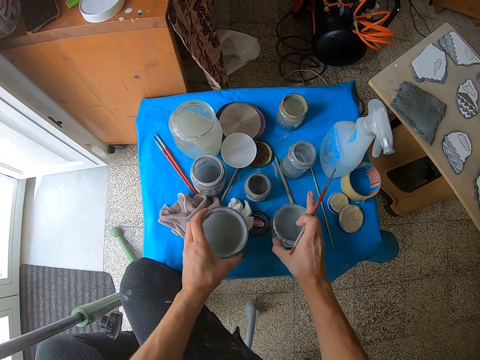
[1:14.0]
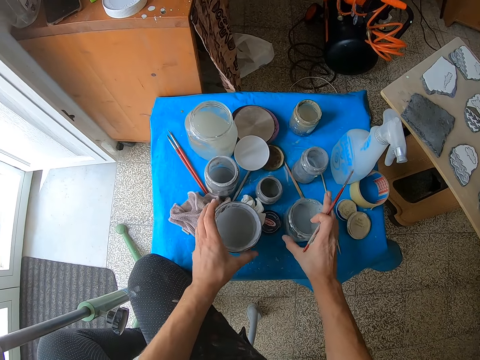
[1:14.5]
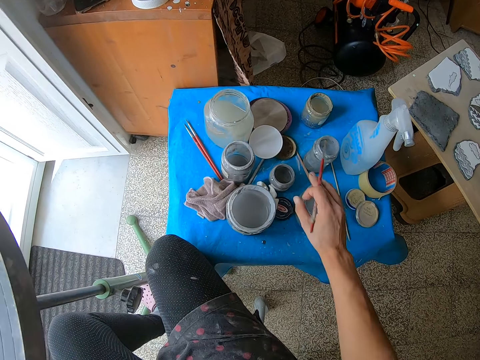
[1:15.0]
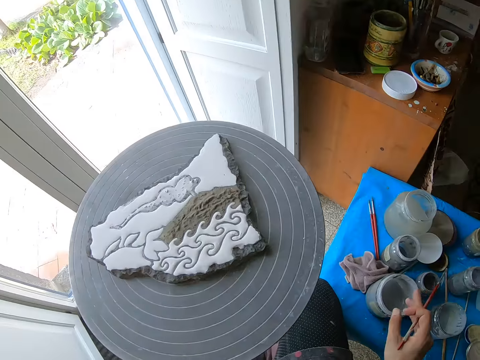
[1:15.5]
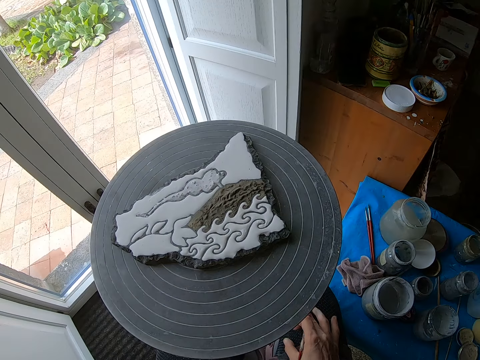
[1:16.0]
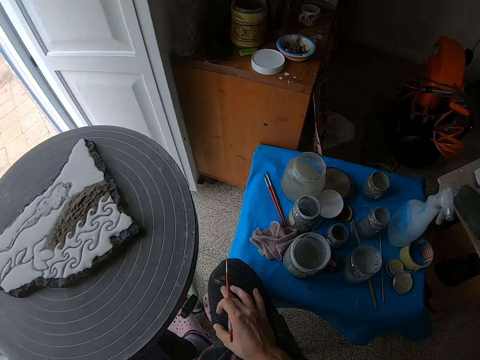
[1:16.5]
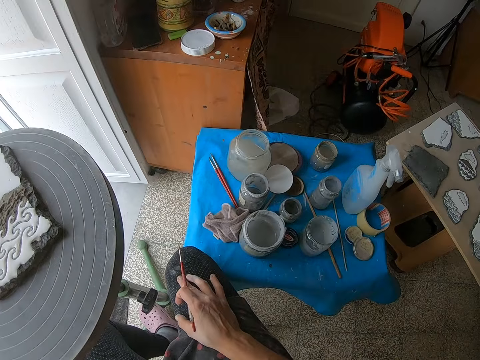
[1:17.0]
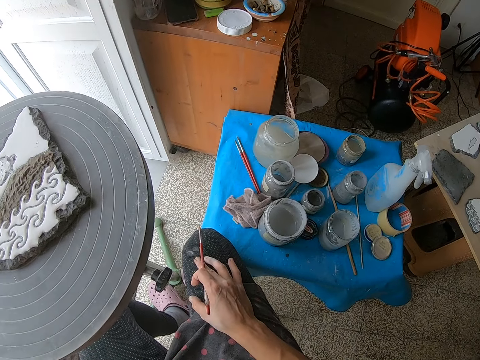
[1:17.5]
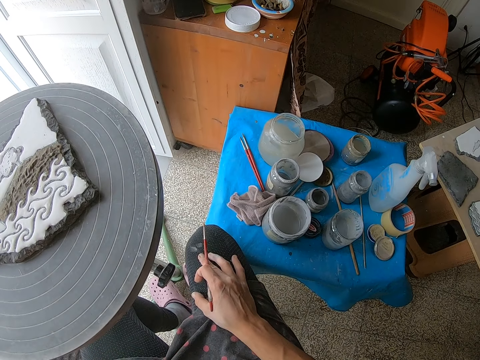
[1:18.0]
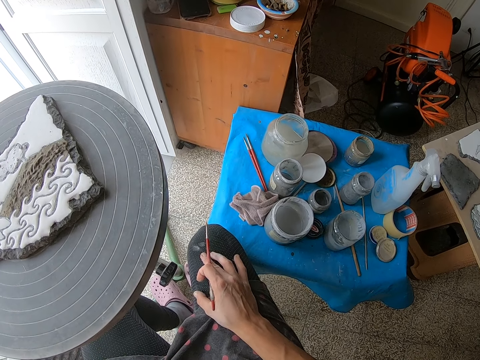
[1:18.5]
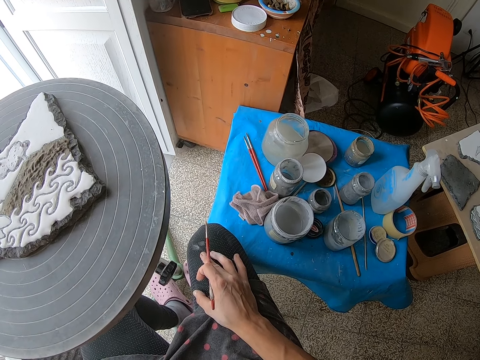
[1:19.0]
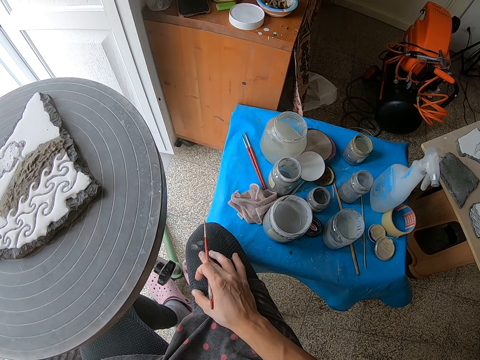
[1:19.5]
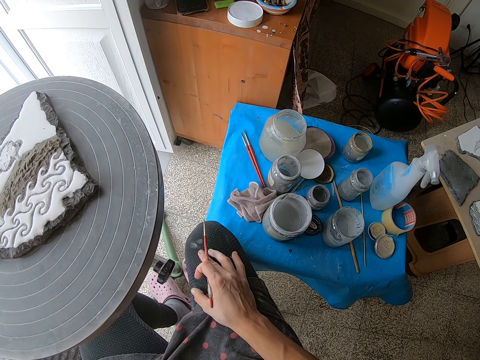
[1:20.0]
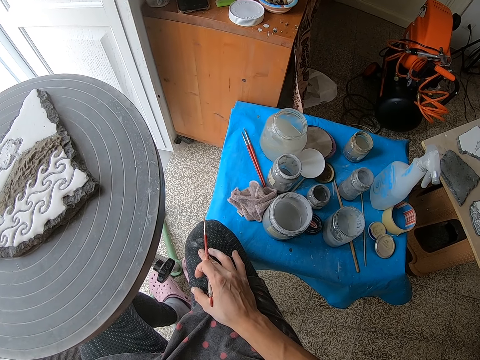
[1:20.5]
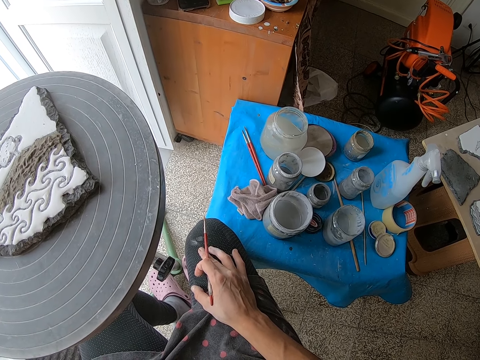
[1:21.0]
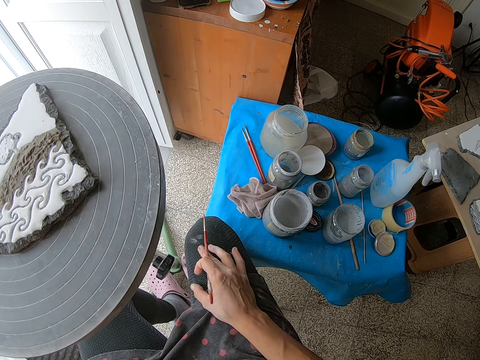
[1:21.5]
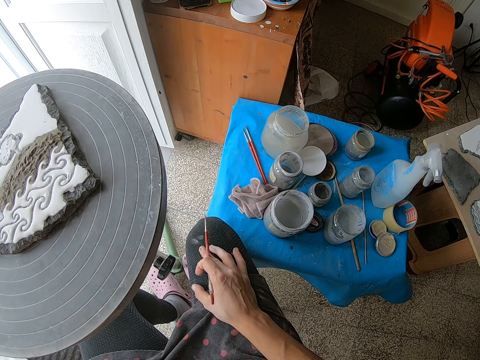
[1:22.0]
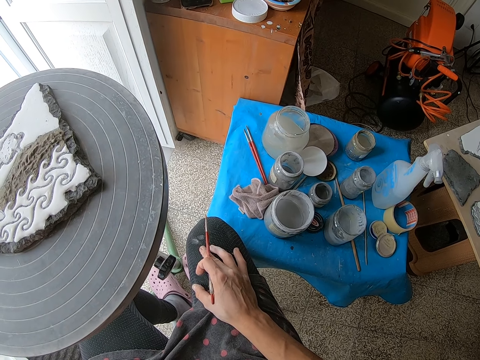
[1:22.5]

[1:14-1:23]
The camera wearer adjusts two bottles on the table with both hands. He touches a glass container with his hands and slides glass containers with his hands. He stares at the room.

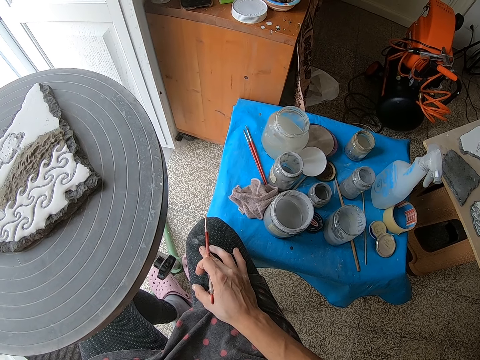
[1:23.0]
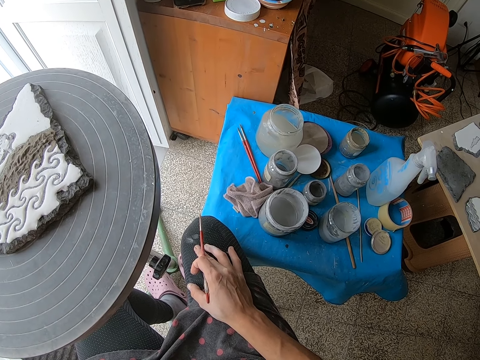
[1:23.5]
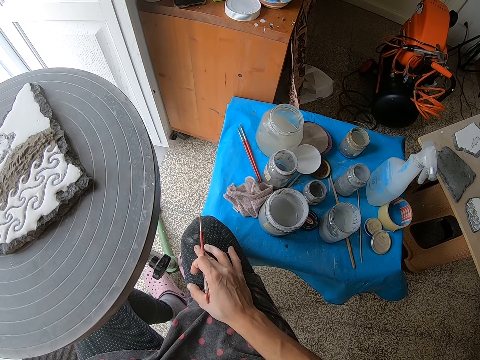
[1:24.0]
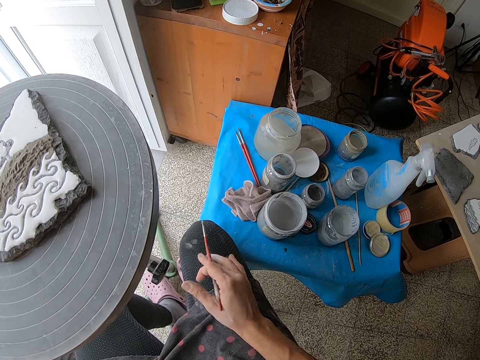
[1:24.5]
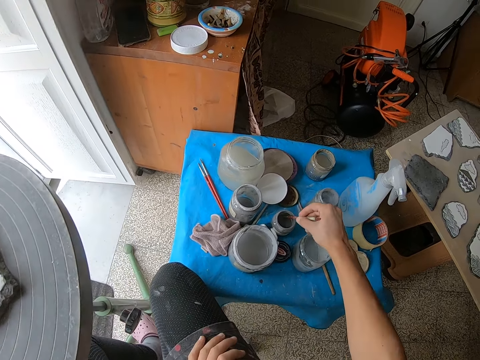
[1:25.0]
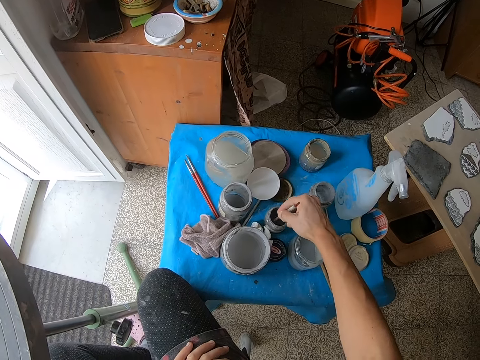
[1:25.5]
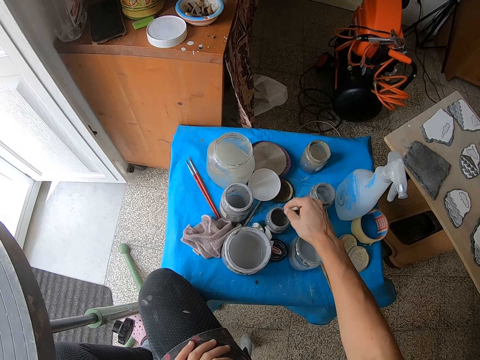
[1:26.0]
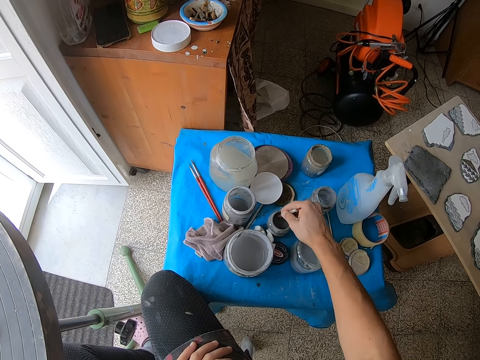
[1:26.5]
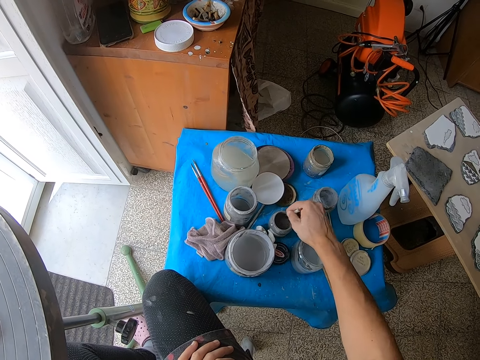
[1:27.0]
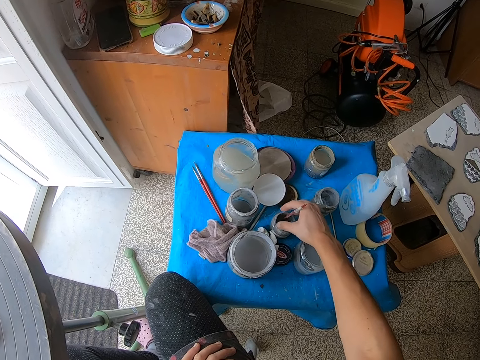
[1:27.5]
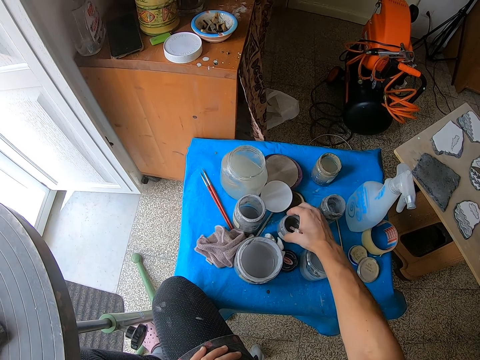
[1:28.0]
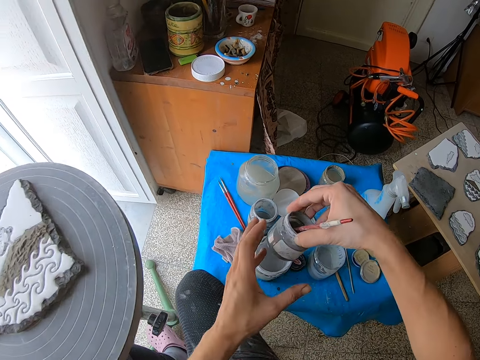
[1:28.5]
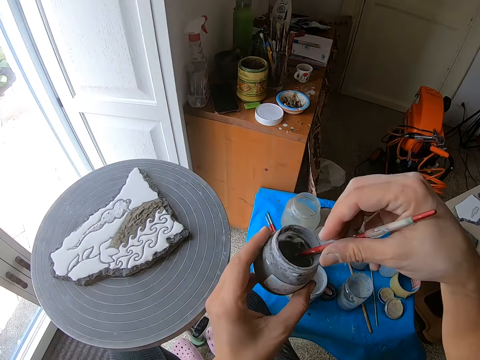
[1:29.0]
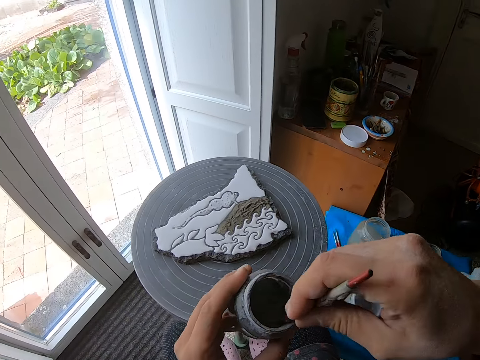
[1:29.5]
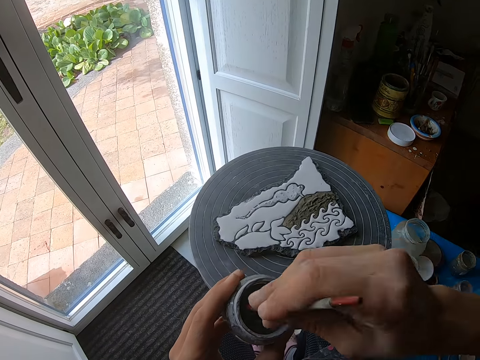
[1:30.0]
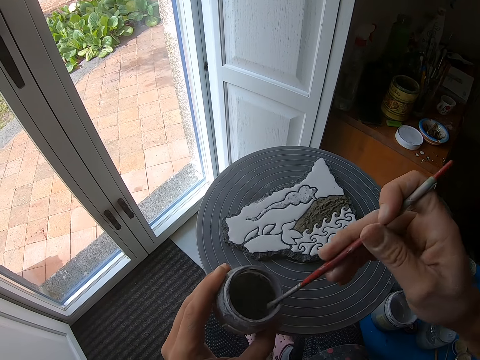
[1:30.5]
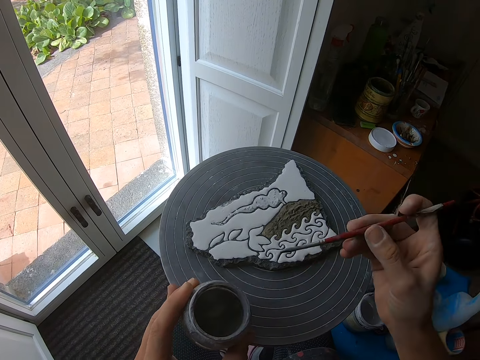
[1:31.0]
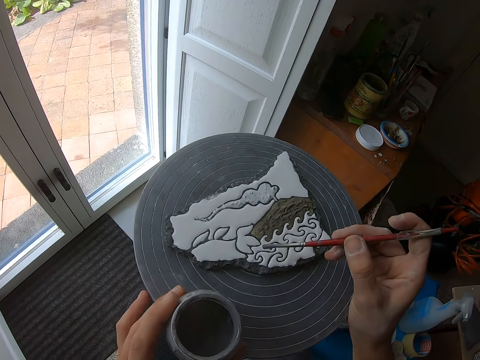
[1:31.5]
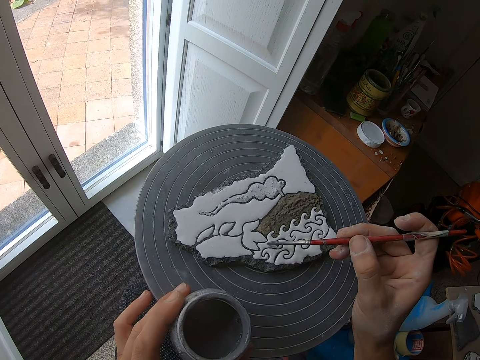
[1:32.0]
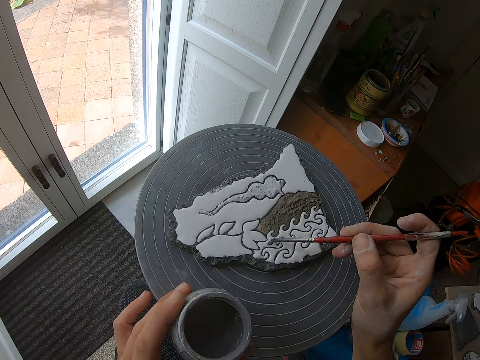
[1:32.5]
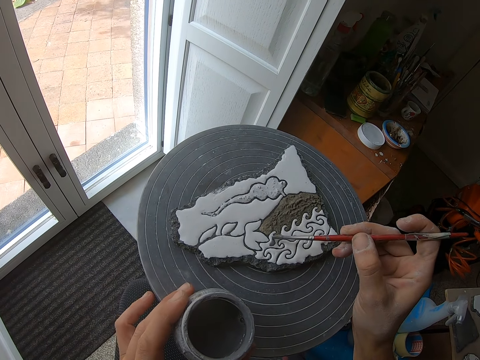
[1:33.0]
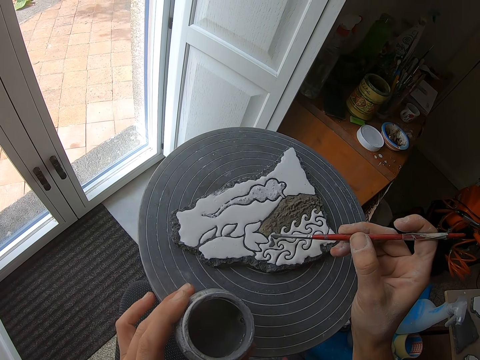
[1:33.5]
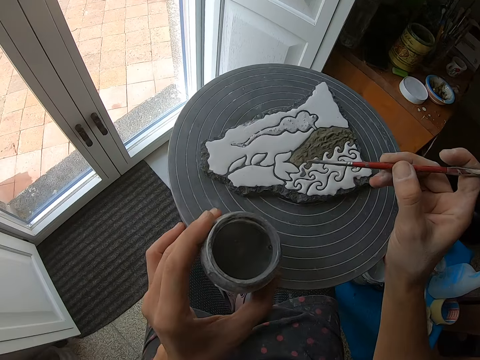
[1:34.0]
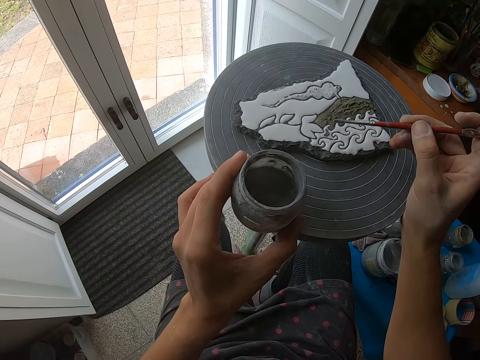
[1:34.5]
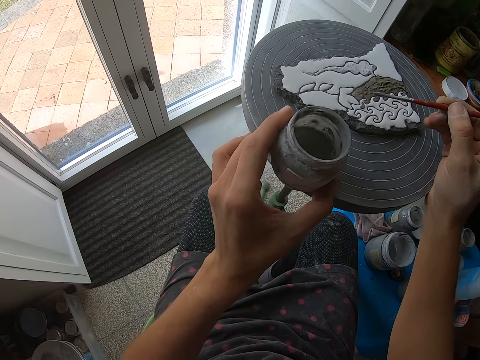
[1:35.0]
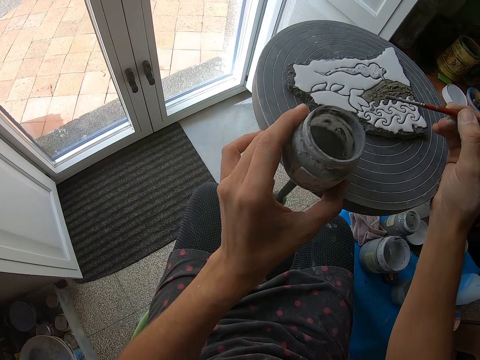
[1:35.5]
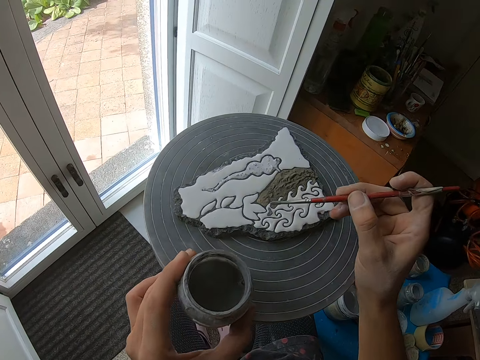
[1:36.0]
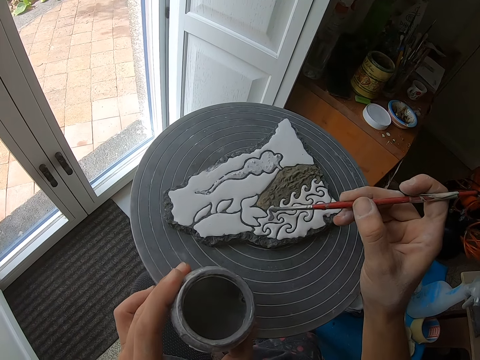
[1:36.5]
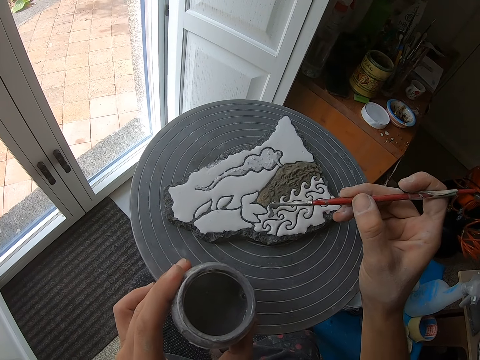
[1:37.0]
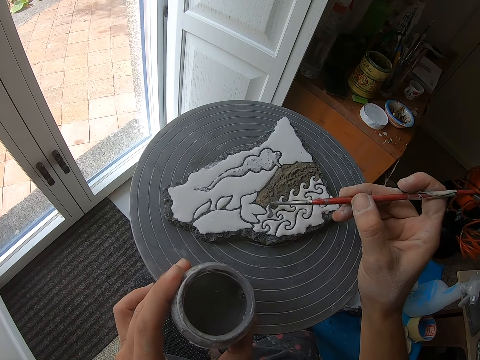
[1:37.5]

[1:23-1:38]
The camera wearer rinses a paintbrush in water. He dips the paintbrush in a bottle with his right hand. He carries the bottle from the table with his left hand. He stirs paint with the paintbrush. He paints the stone with the paintbrush in his right hand.

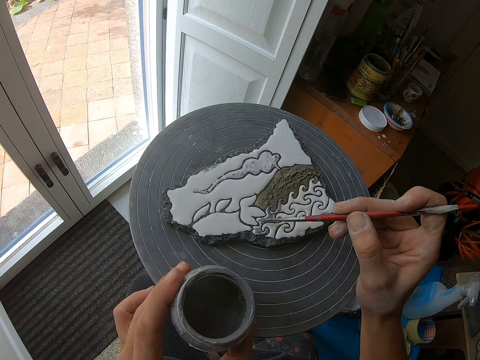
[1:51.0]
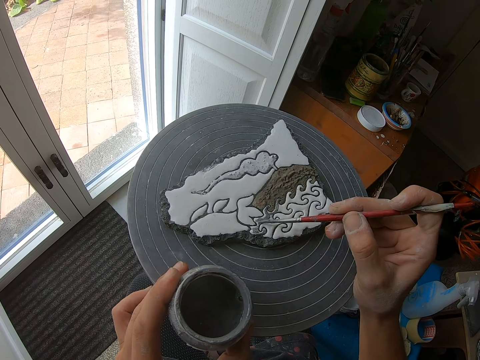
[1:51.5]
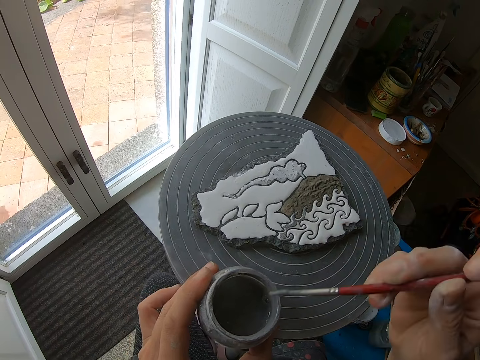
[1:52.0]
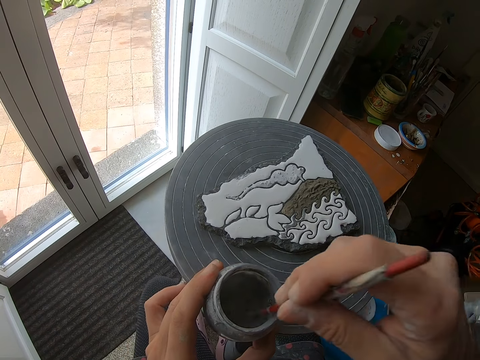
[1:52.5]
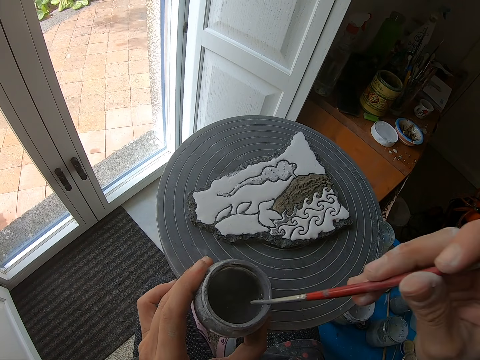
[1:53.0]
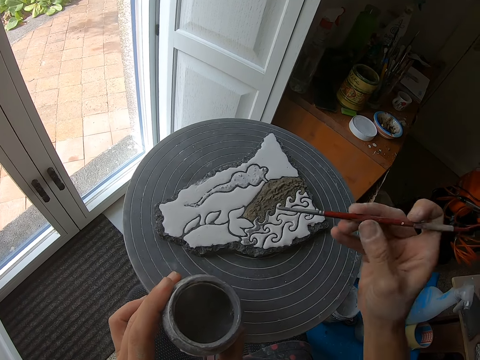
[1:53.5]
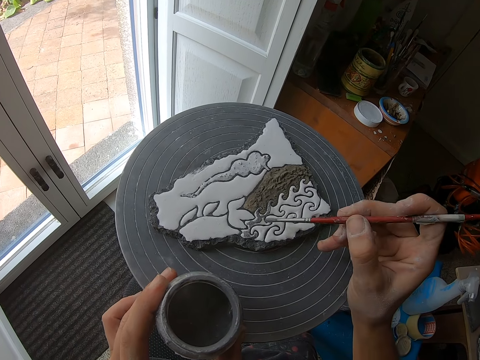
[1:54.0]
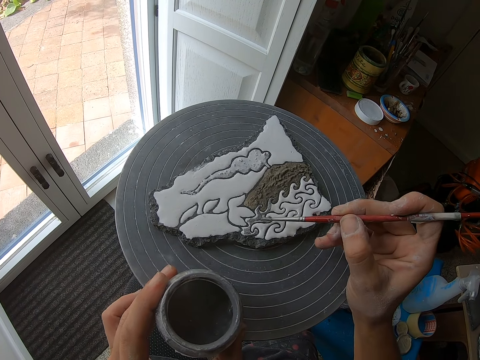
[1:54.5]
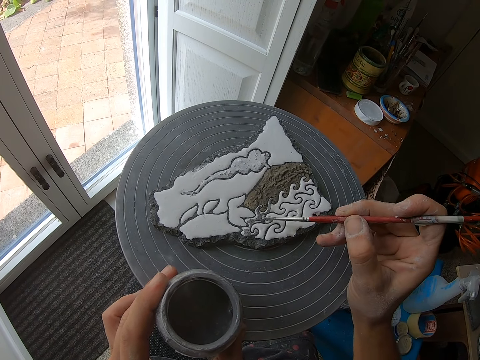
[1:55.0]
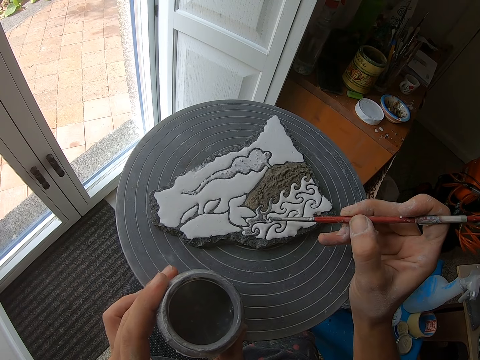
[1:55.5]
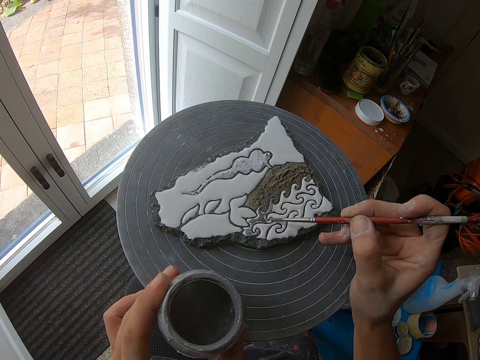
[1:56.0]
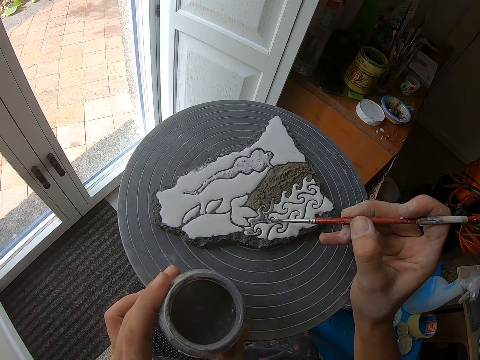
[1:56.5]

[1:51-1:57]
The camera wearer stirs paint with a paintbrush. He dips the paintbrush in the bottle with his right hand. He paints the stone with the paintbrush in his right hand.
